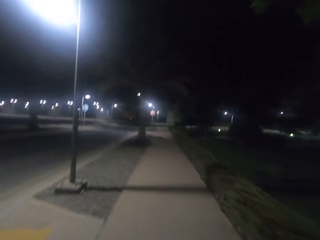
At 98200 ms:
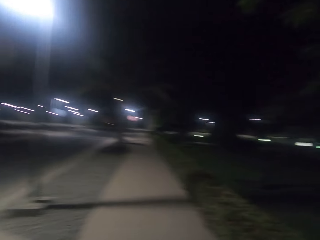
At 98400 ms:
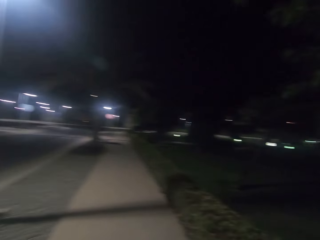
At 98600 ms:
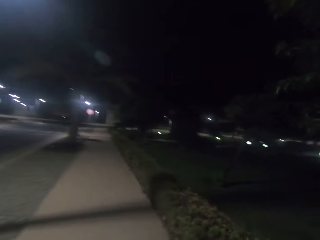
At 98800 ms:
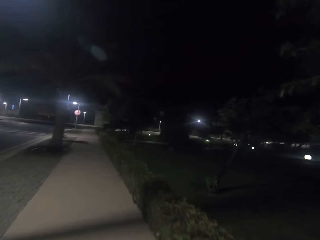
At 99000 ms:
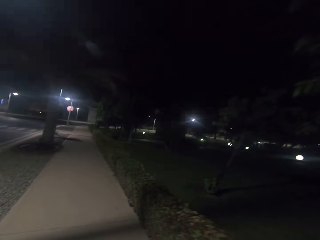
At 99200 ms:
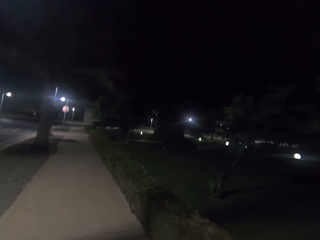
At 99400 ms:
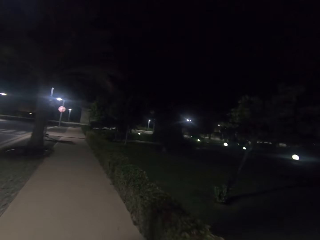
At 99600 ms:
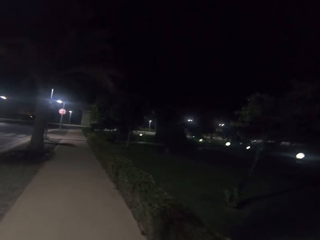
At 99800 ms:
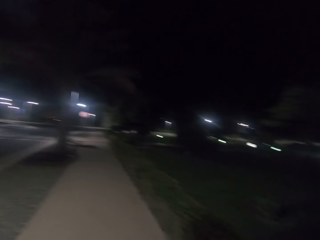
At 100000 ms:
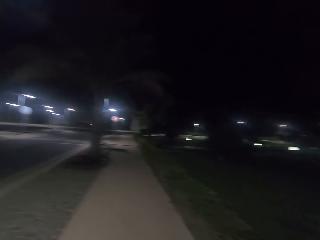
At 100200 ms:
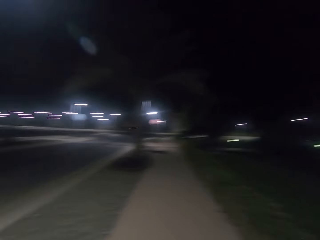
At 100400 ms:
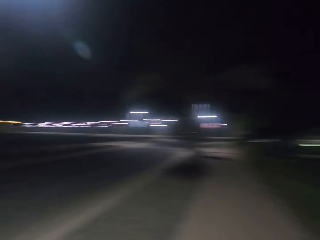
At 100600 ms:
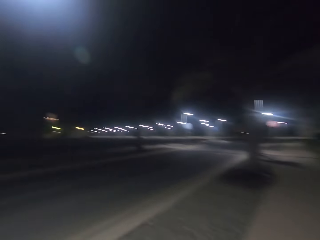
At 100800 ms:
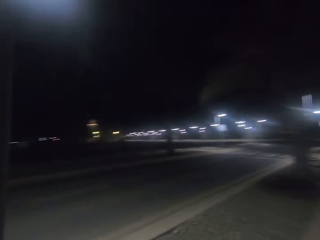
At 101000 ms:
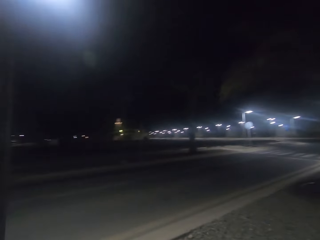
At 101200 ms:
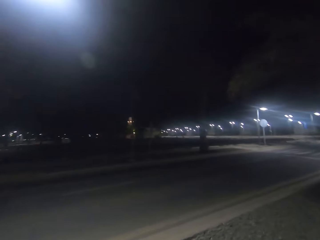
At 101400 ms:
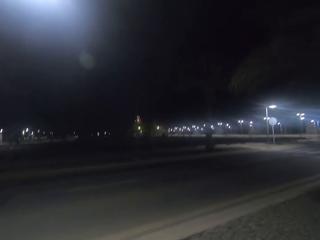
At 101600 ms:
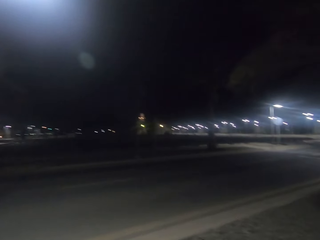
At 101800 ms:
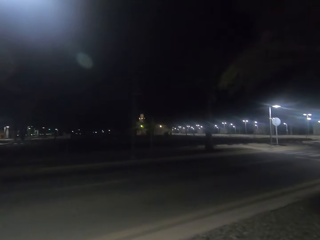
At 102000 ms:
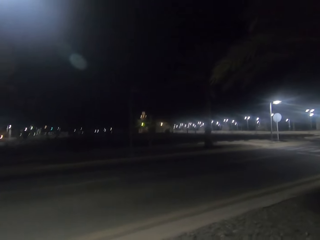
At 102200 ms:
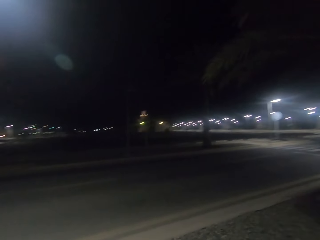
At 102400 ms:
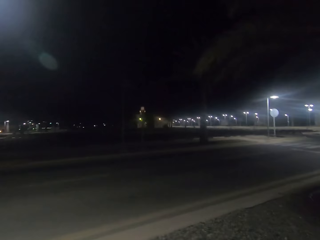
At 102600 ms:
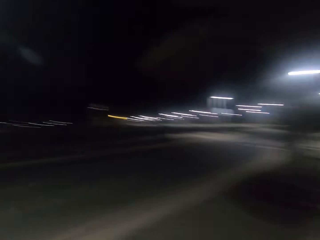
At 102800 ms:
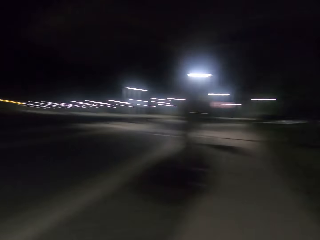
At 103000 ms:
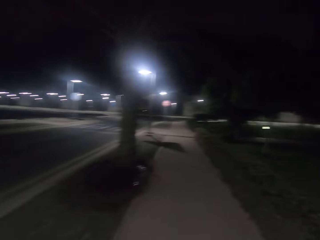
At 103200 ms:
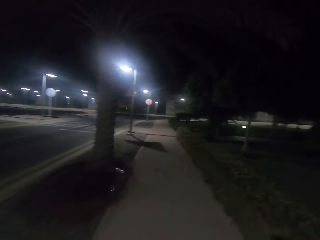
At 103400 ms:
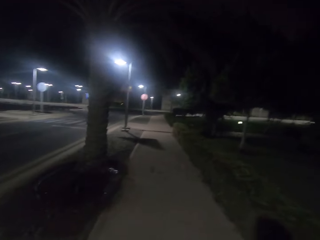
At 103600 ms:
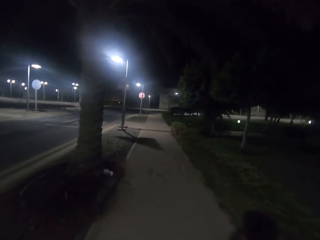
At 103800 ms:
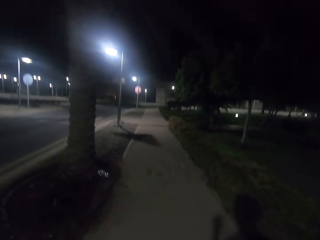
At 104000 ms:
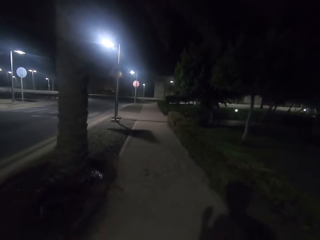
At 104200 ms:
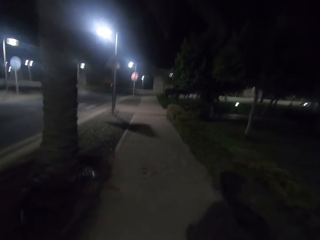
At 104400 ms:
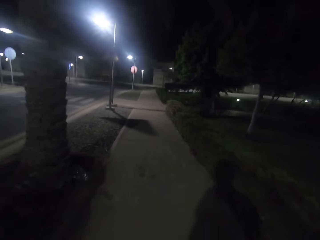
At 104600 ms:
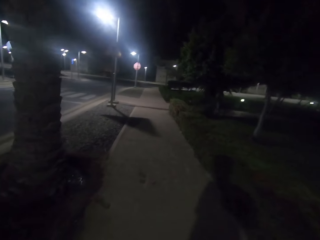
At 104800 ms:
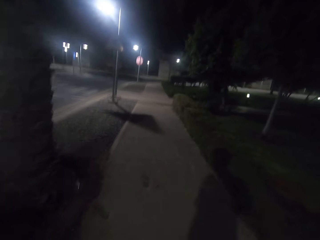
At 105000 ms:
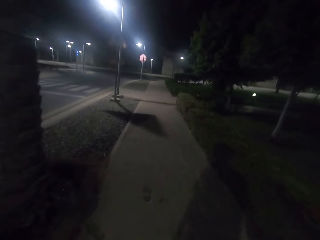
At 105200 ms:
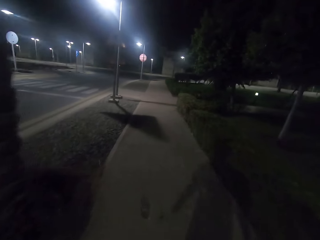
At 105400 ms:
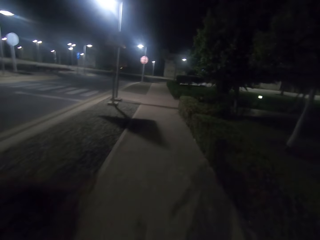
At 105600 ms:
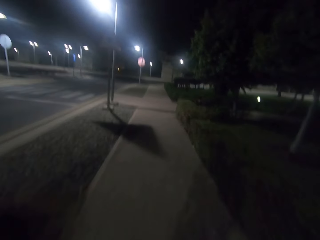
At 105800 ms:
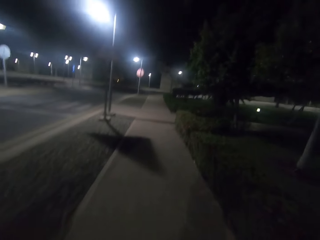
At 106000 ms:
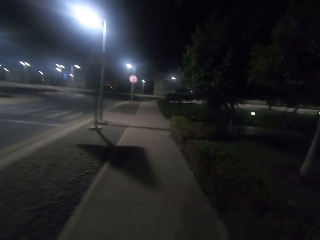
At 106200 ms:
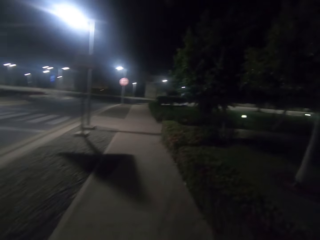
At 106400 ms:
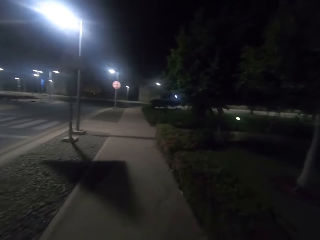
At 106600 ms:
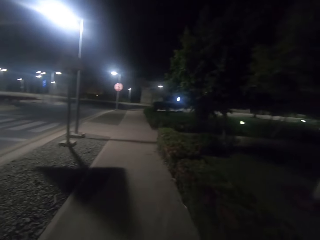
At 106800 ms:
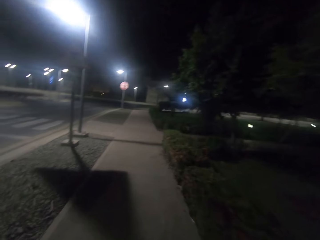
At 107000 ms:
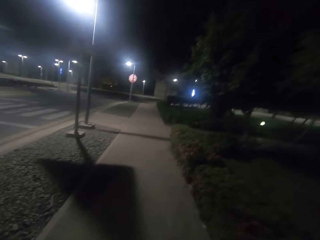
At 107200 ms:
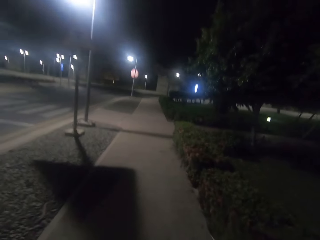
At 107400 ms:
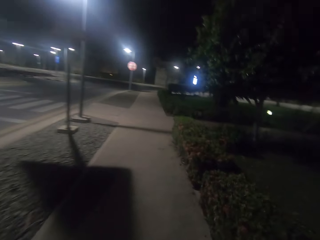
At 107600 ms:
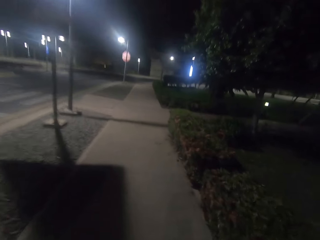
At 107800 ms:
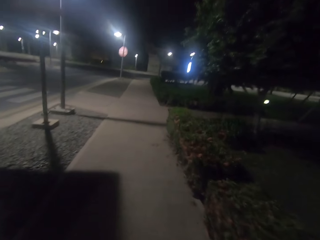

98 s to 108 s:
The camera wearer walks past a street light on the sidewalk. They look at the other side of the road. They turn left and look forward. They walk on the sidewalk.

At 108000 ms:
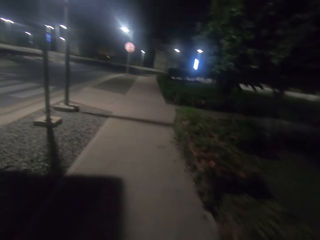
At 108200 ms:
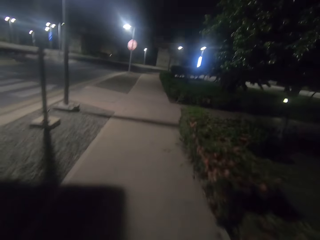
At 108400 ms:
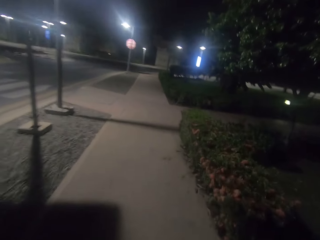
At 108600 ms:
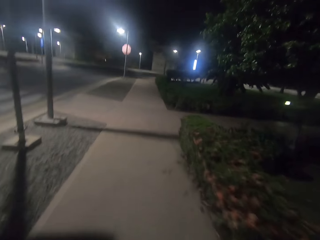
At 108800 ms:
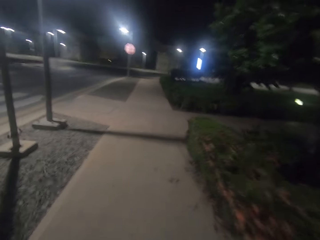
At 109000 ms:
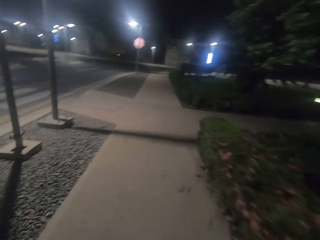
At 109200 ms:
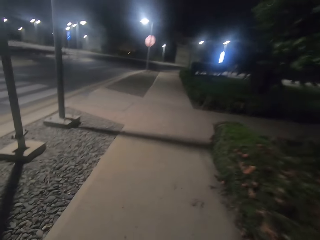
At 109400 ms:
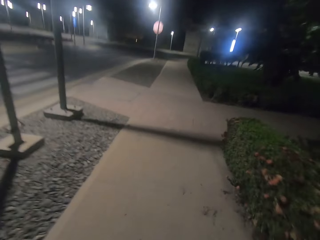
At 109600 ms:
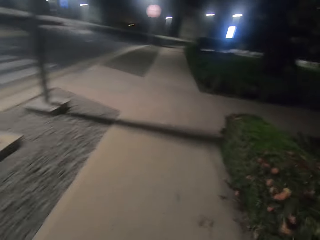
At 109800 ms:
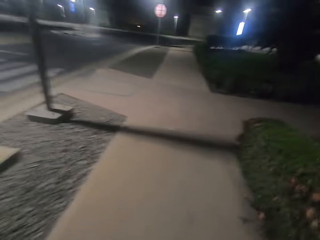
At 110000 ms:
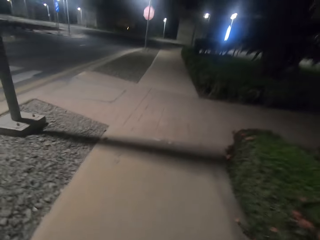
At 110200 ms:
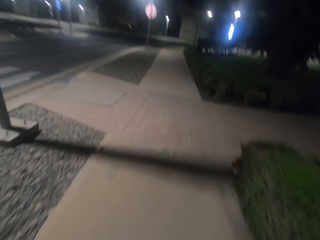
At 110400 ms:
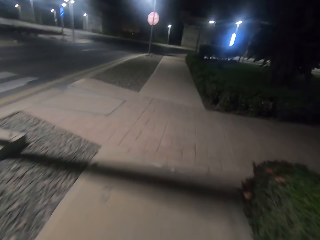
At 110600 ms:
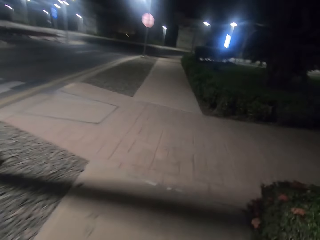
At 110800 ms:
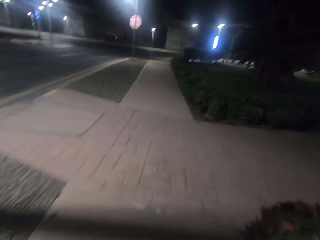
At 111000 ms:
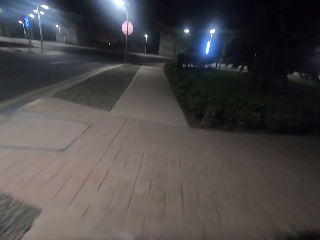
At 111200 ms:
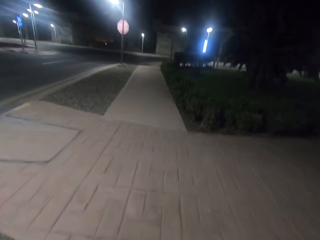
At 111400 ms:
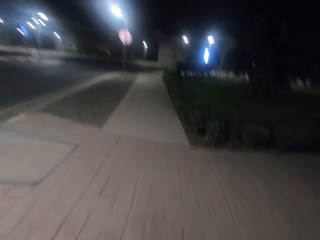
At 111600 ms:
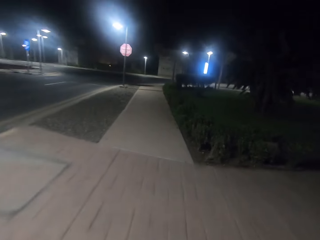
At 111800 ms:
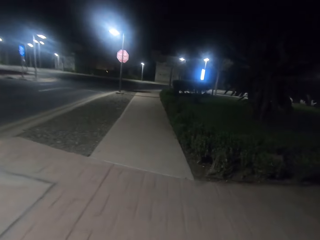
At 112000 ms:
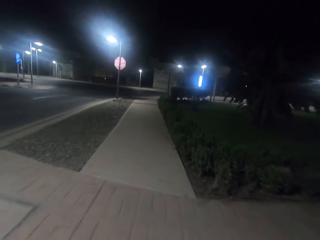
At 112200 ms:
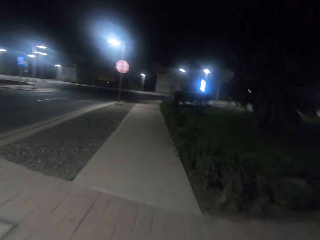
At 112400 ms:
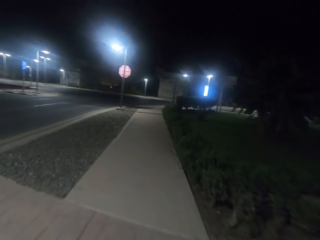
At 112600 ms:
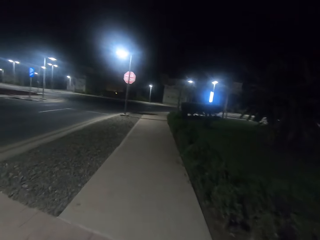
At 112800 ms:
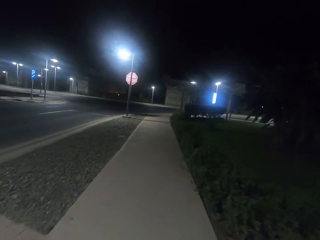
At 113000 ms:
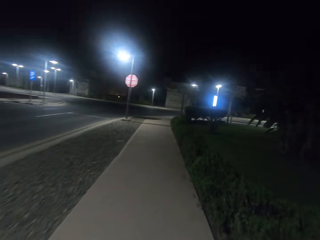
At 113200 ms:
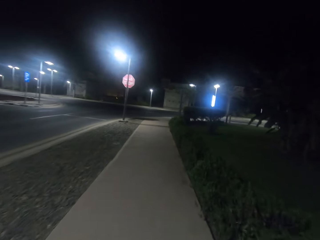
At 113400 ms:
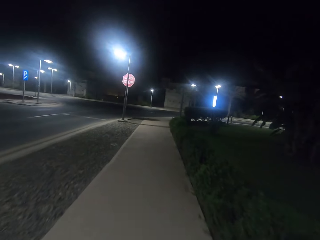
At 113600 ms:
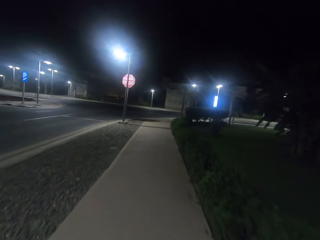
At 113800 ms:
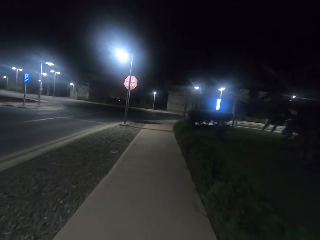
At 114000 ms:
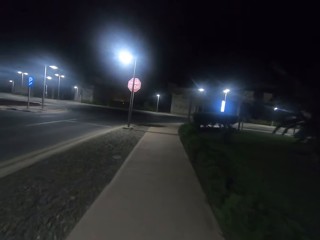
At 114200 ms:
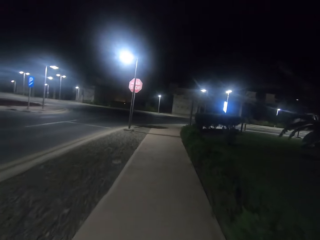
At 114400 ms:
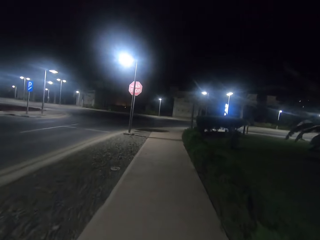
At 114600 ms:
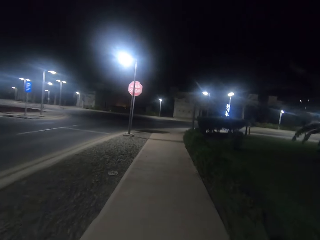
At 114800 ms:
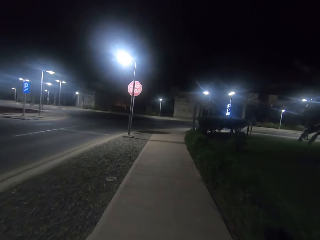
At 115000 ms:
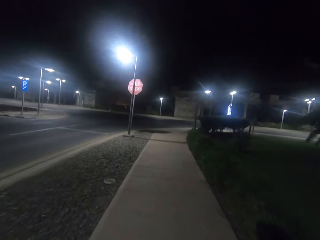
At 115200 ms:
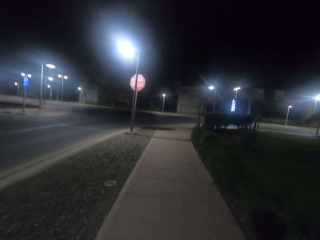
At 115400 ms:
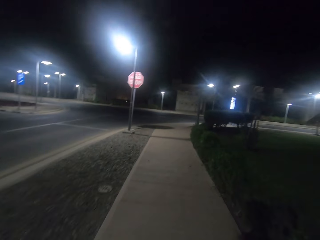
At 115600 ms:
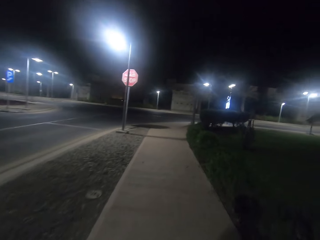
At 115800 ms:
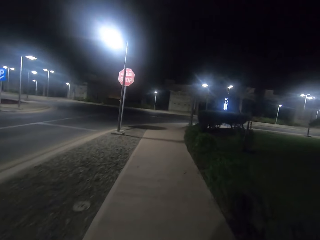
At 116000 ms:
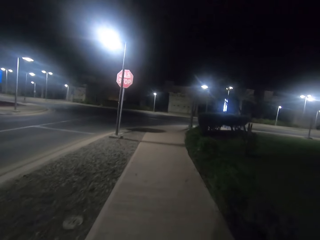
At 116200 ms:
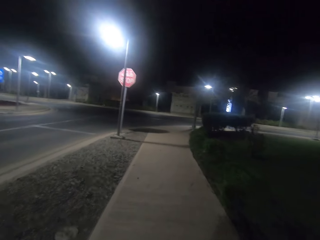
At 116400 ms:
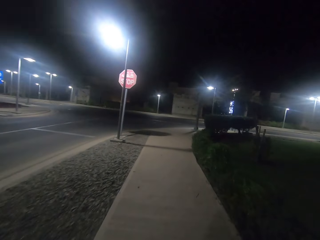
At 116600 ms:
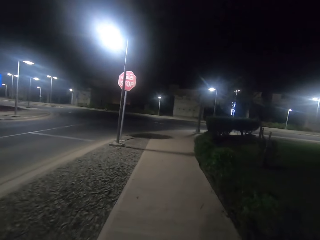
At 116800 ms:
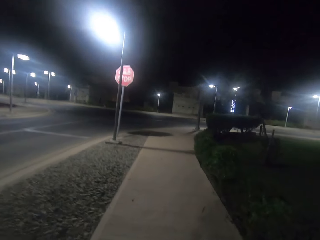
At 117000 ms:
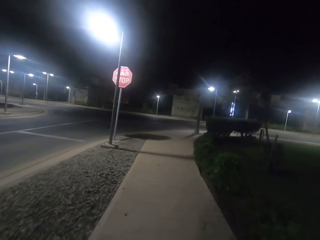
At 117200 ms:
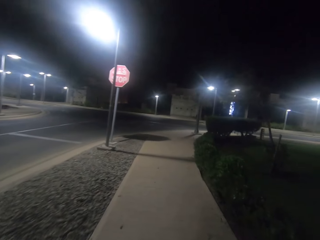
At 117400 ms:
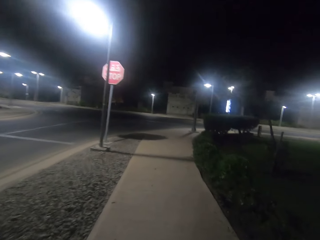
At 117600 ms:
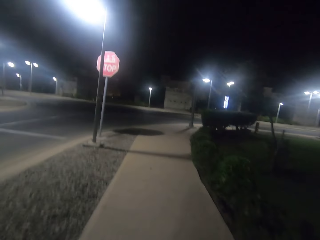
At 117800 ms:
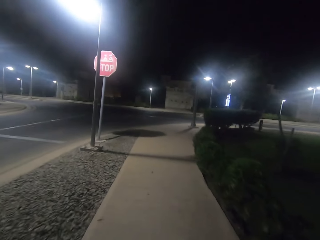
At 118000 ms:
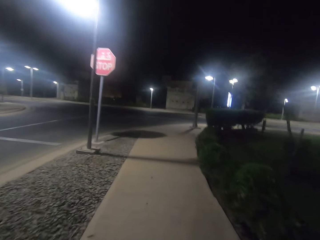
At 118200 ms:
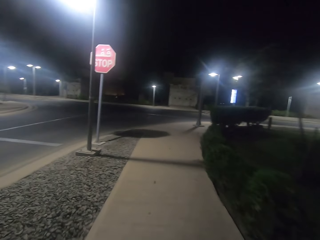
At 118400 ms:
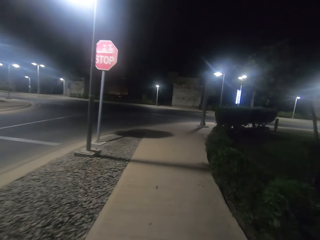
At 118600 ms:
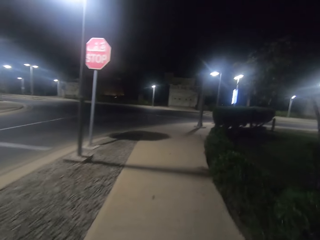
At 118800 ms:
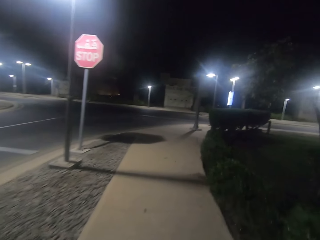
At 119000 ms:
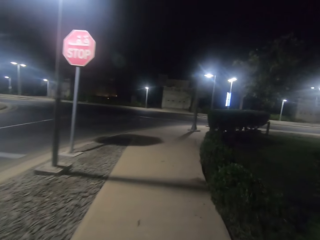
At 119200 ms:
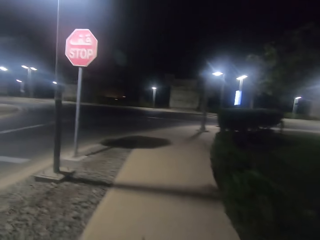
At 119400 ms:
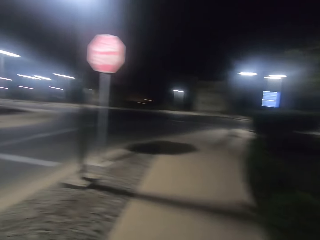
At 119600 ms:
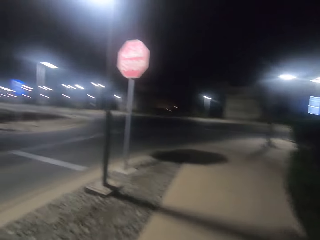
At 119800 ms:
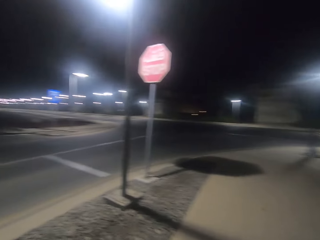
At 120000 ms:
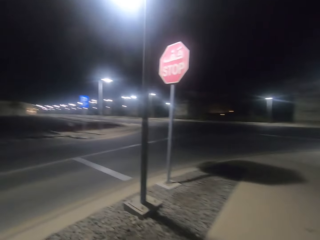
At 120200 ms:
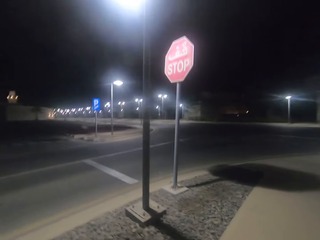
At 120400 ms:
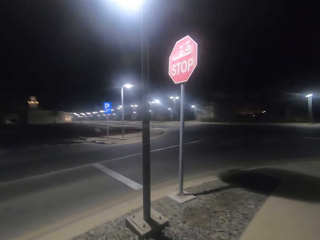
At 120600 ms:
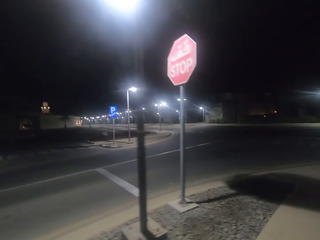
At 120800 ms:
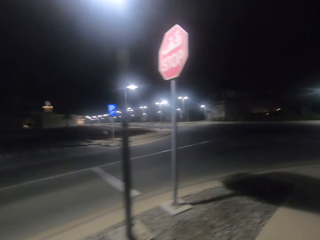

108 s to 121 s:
The camera wearer walks past a street light on the sidewalk.
